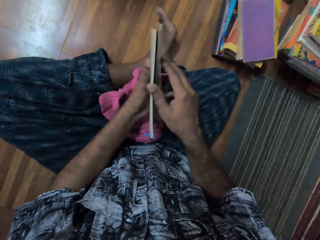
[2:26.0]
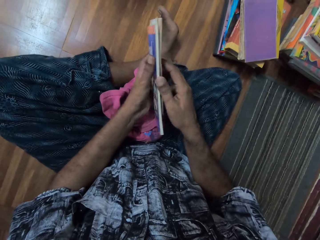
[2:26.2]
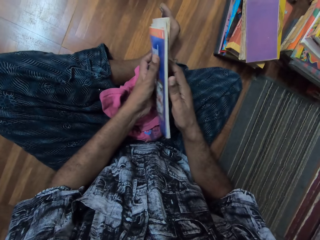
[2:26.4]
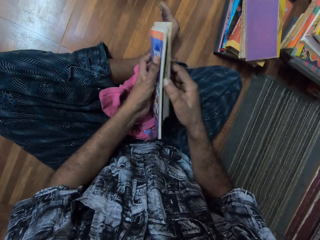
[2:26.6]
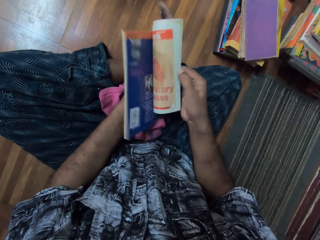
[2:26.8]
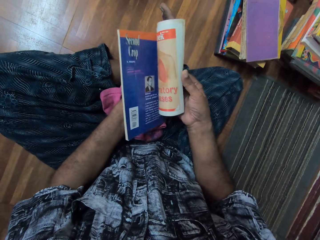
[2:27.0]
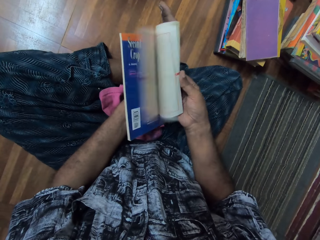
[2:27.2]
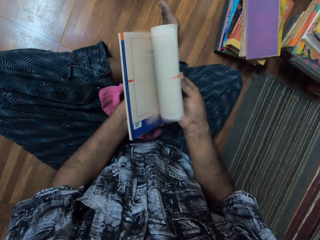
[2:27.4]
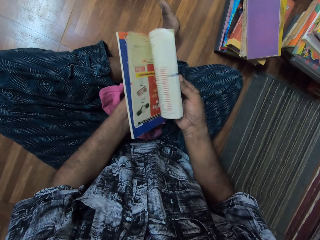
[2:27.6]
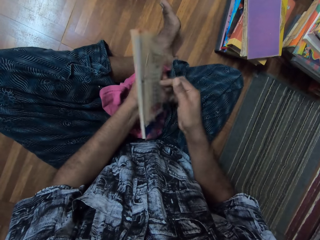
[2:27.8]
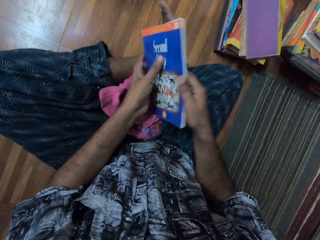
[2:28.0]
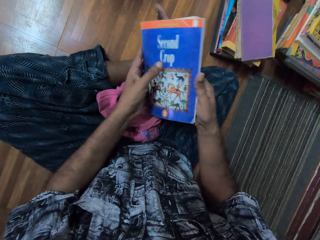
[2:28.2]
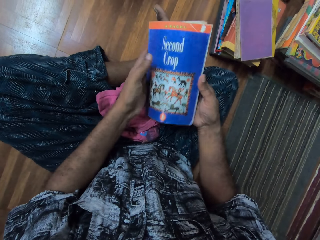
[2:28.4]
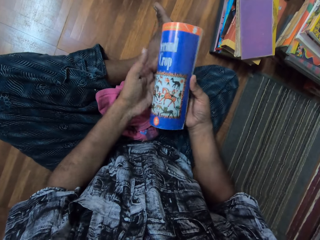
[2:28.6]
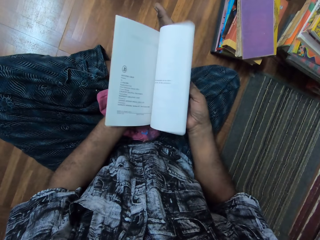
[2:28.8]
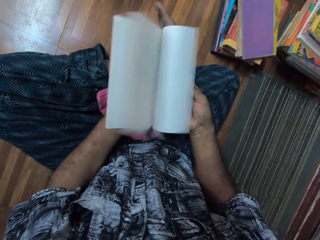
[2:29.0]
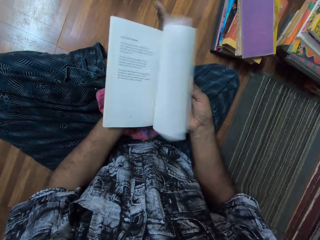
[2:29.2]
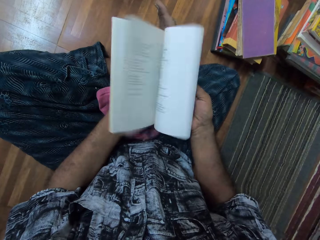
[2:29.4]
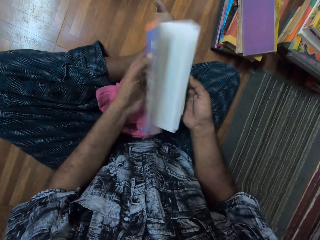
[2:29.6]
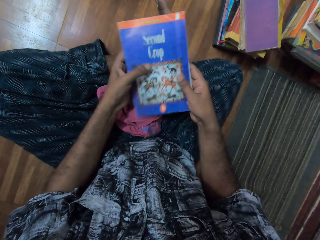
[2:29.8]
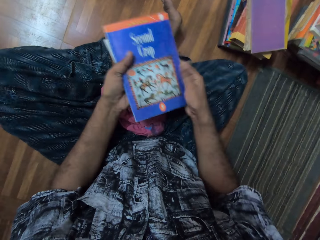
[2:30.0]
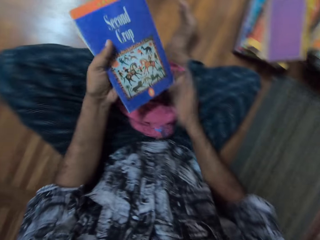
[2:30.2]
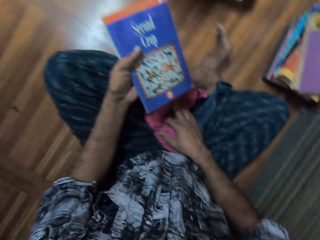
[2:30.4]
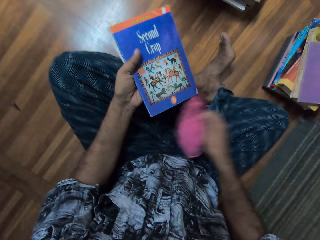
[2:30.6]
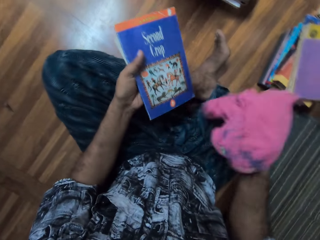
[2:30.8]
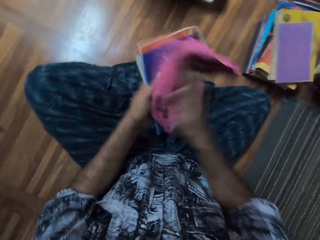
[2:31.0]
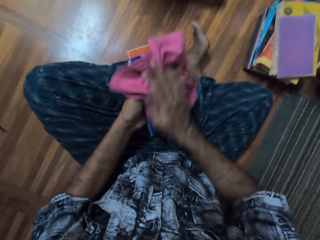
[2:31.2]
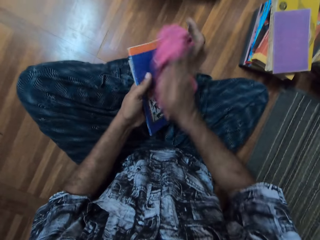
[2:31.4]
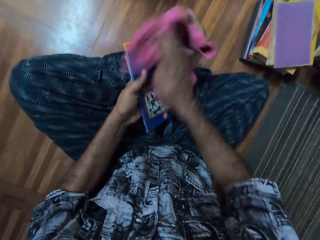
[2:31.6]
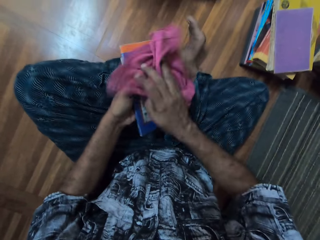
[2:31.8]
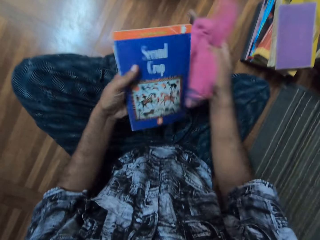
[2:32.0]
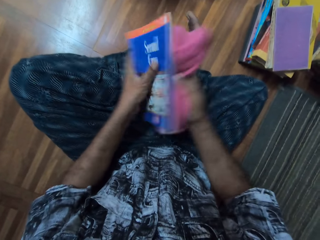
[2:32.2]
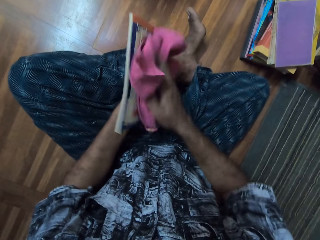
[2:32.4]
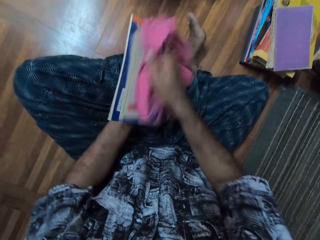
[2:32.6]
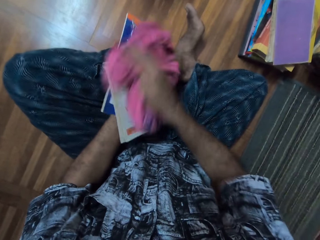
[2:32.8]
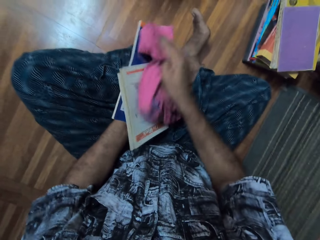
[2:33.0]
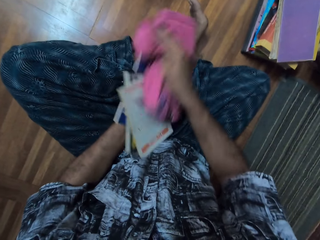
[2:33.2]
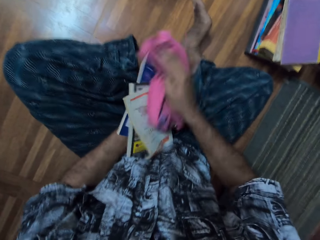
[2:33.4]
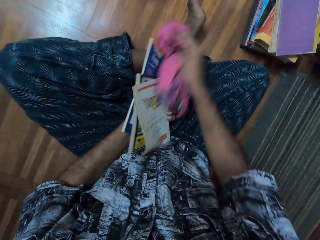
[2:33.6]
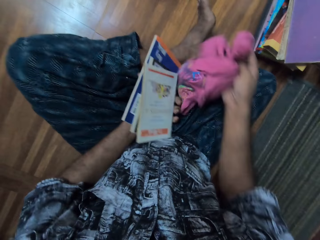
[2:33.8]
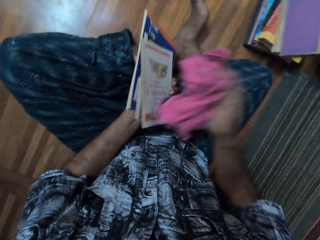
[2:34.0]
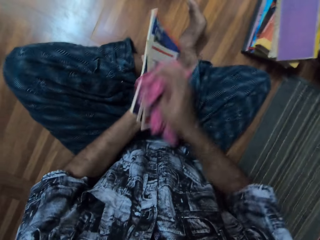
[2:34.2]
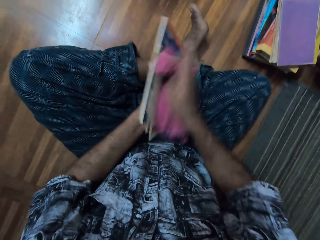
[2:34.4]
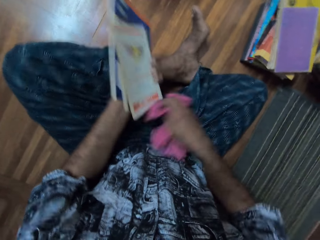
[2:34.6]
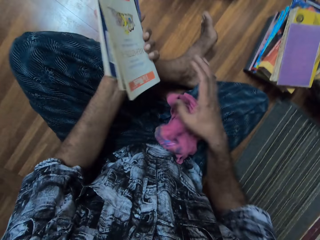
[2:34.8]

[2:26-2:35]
The camera wearer flips pages of a book. They flip pages of the book again. They pick up a cloth. They wipe the books with the cloth.

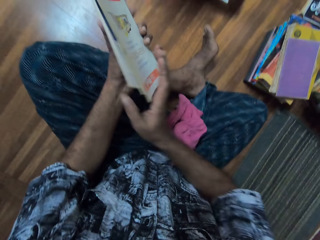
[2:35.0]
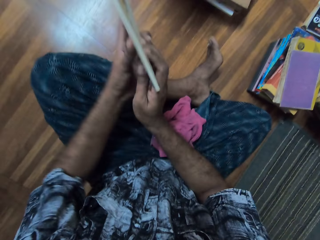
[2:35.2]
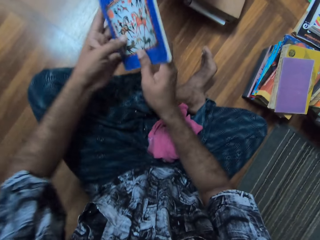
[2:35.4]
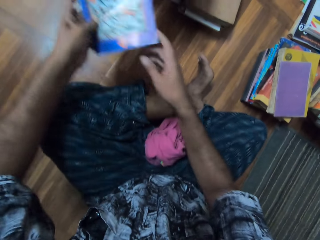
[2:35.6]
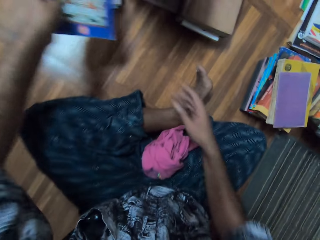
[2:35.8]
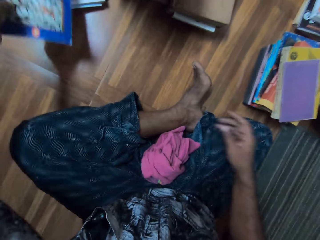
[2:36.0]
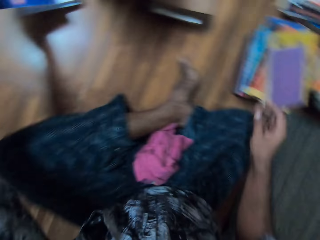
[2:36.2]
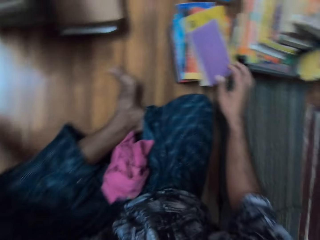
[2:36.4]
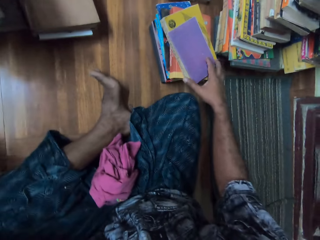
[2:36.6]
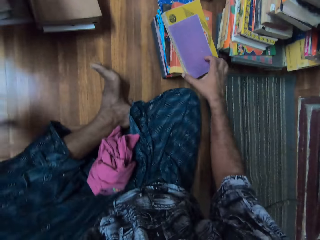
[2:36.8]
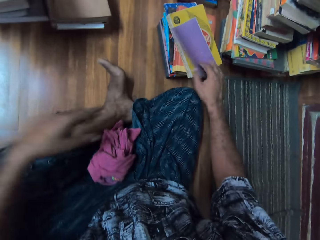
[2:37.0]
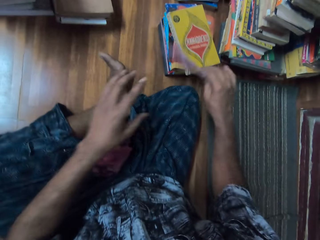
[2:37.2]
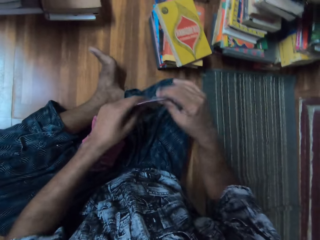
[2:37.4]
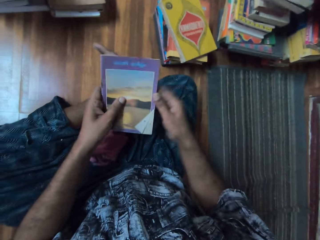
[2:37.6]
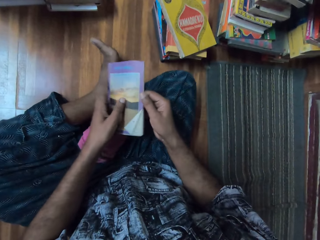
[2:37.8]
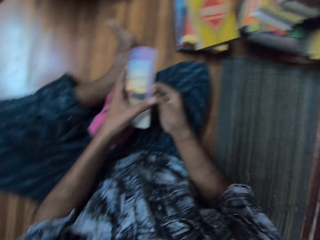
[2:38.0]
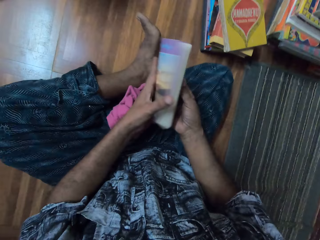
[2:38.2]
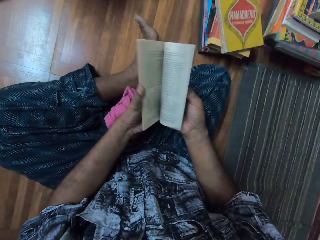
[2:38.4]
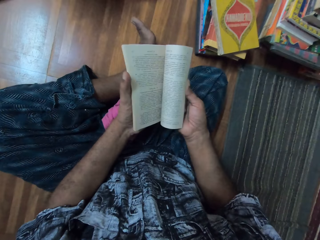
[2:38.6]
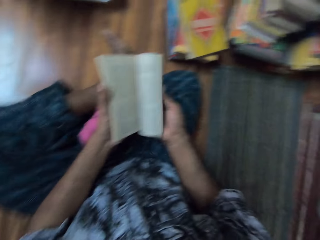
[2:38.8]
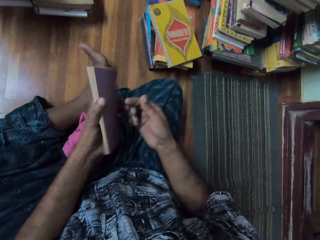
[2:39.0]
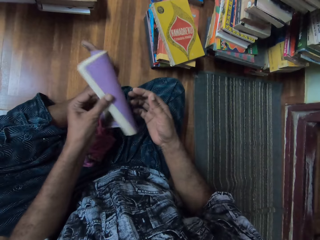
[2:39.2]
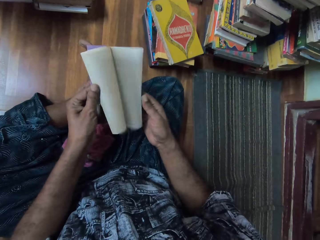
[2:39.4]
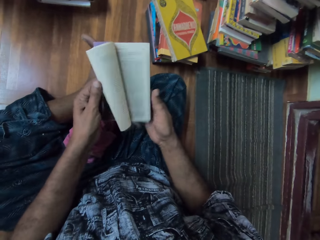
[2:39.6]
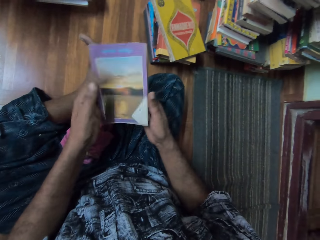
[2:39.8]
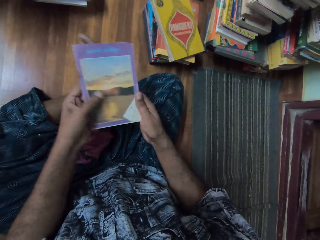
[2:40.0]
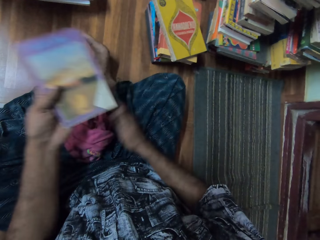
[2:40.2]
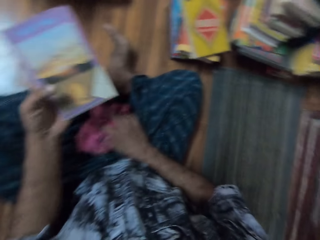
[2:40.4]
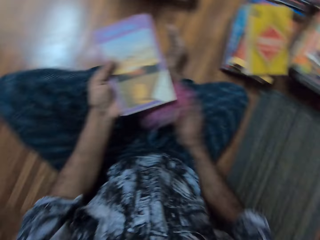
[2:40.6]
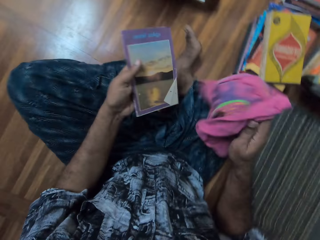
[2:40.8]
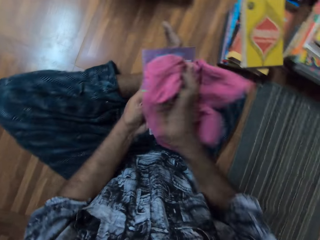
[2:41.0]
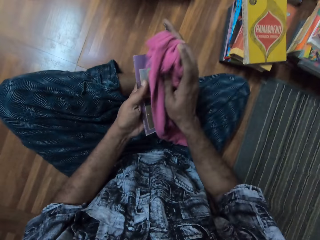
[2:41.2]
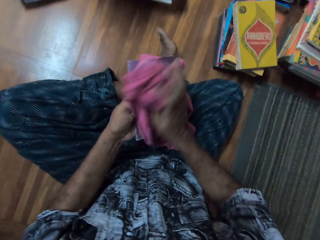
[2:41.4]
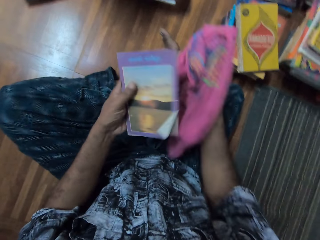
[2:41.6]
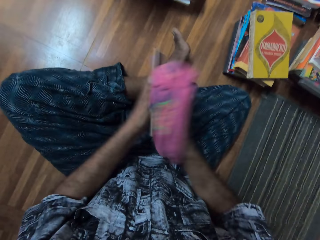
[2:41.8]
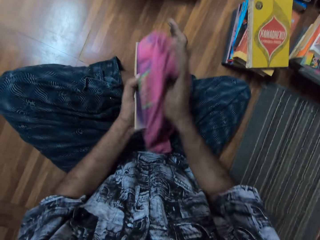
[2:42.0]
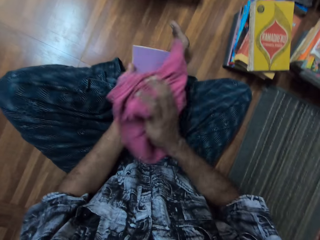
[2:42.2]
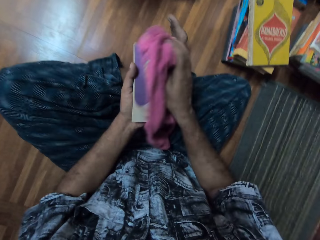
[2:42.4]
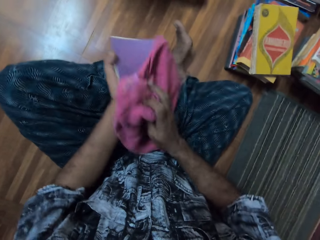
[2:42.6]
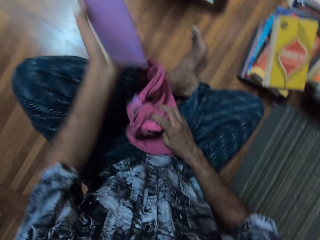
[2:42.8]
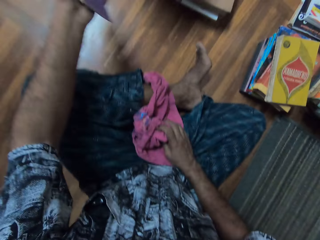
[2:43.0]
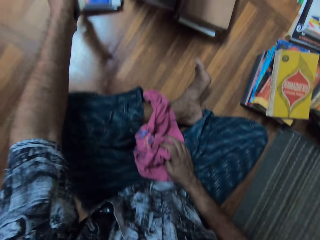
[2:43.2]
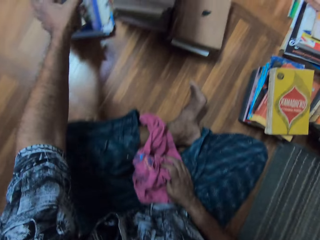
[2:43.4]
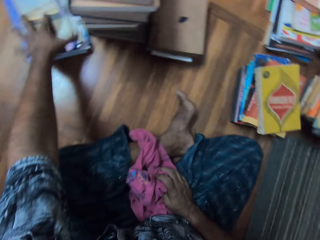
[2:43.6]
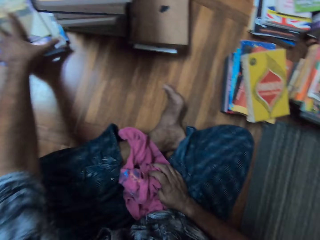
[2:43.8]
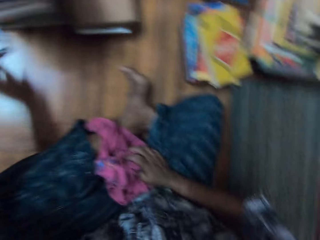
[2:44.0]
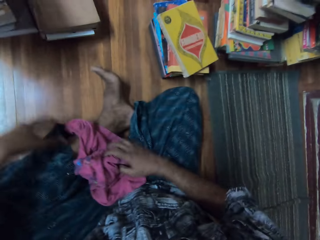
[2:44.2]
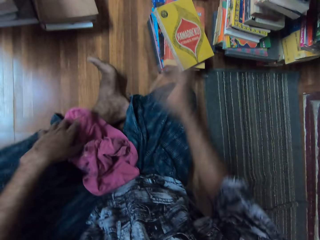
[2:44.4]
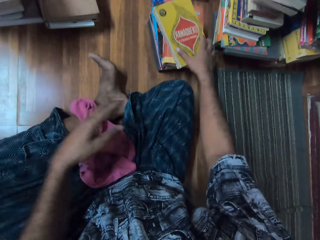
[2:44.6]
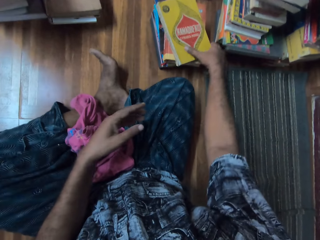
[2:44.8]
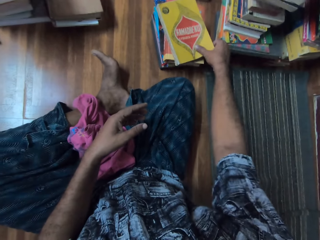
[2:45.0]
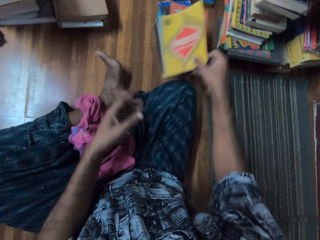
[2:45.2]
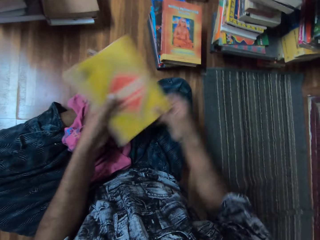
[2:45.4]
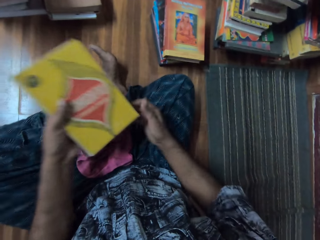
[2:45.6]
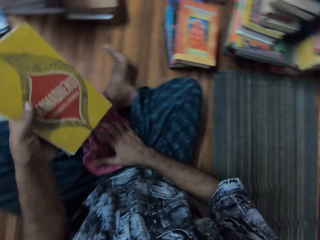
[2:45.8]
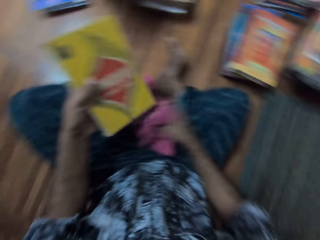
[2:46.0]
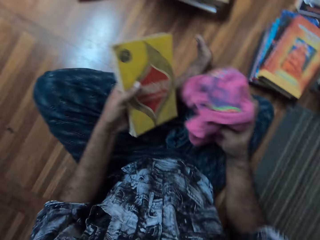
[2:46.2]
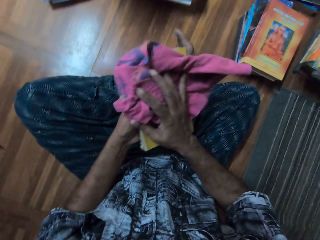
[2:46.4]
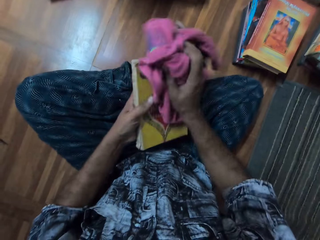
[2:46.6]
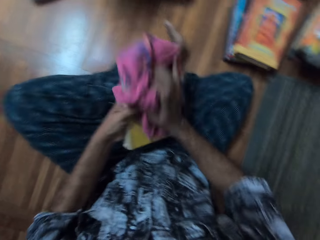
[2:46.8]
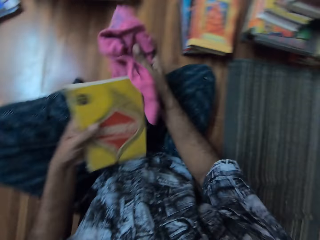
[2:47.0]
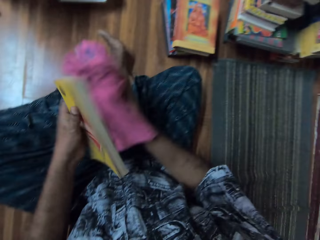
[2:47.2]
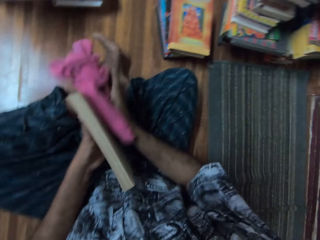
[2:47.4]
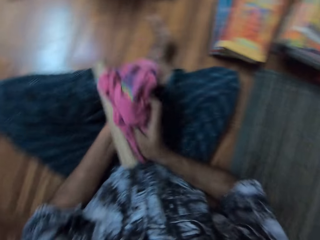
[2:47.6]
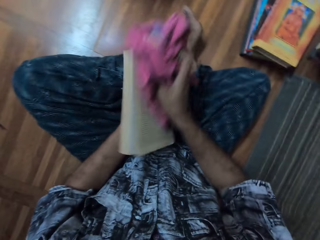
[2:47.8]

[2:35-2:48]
The camera wearer drops the cloth. They adjust the books. They put the books on the floor. They pick up the book. They adjust the book. They flip pages of the book. They pick up the cloth. They wipe the book with the cloth. They place the book on other books. They pick up the book. They pick up the cloth. They wipe the book with the cloth.
